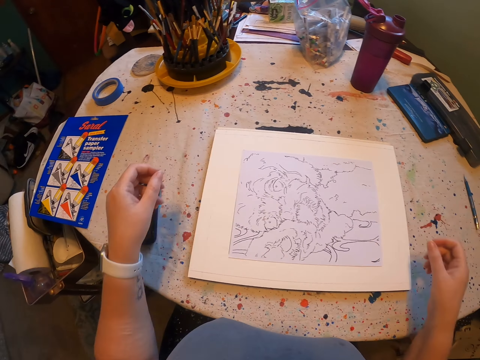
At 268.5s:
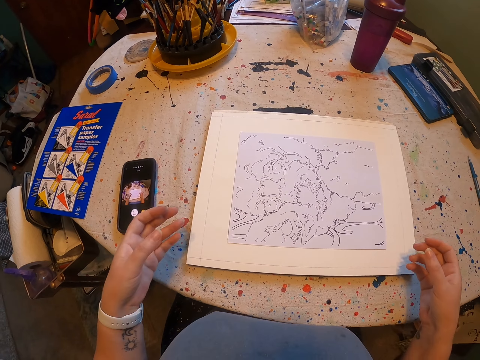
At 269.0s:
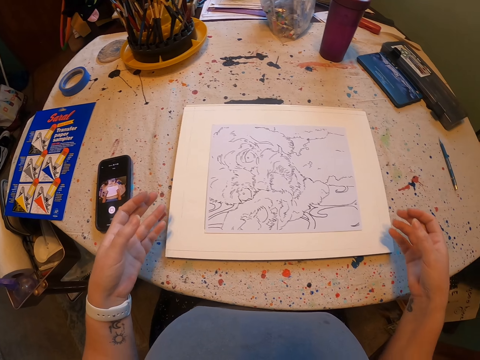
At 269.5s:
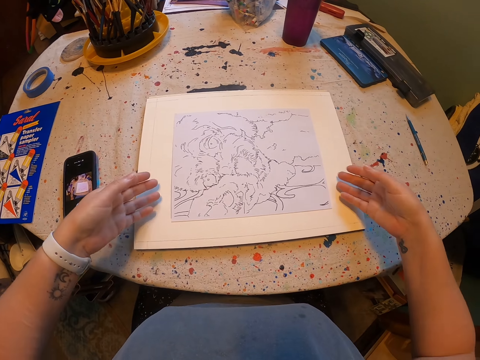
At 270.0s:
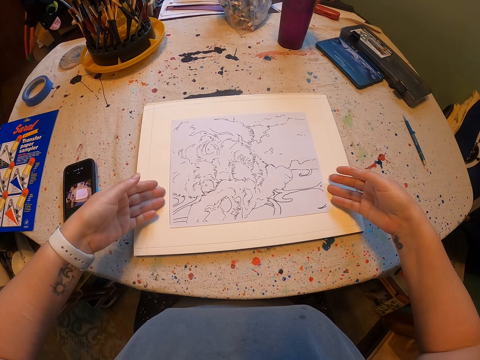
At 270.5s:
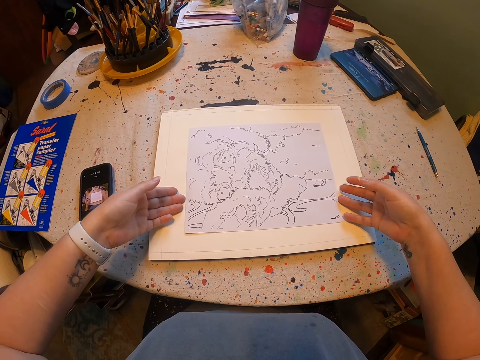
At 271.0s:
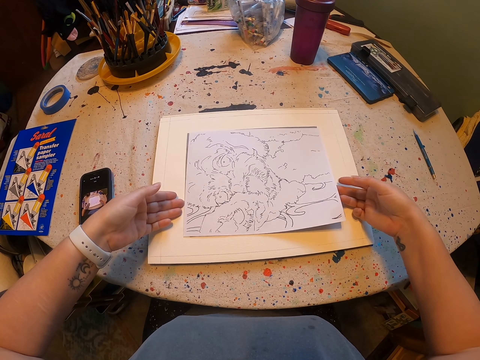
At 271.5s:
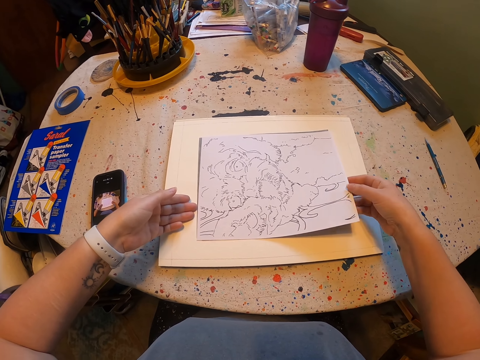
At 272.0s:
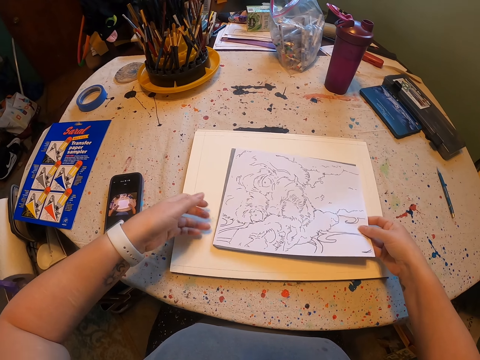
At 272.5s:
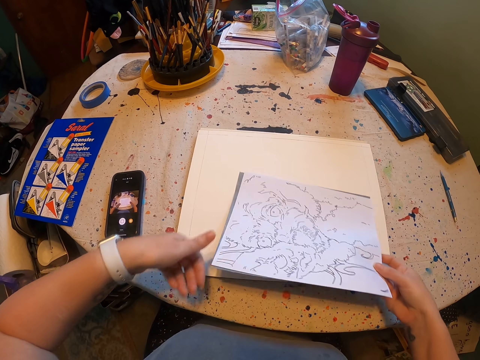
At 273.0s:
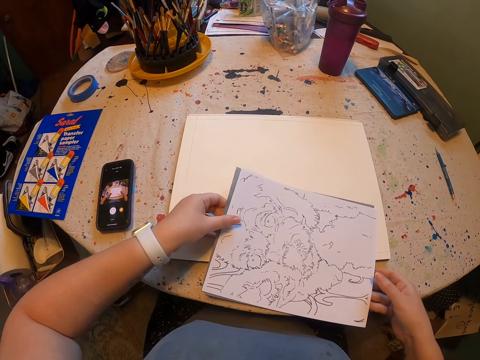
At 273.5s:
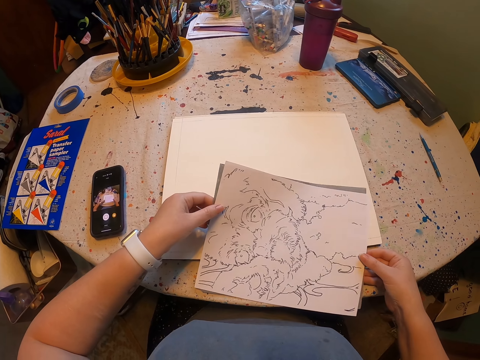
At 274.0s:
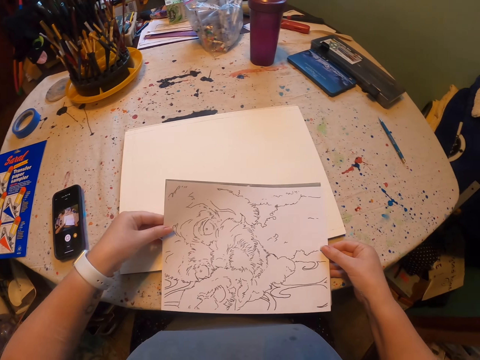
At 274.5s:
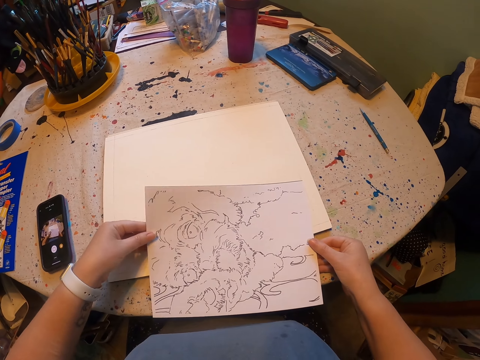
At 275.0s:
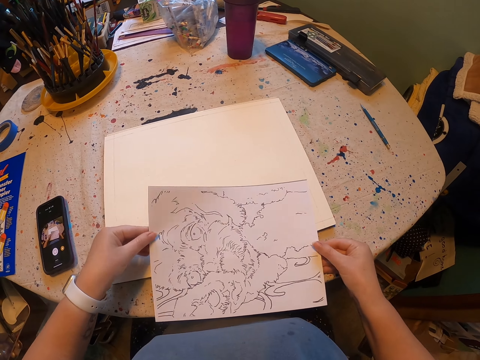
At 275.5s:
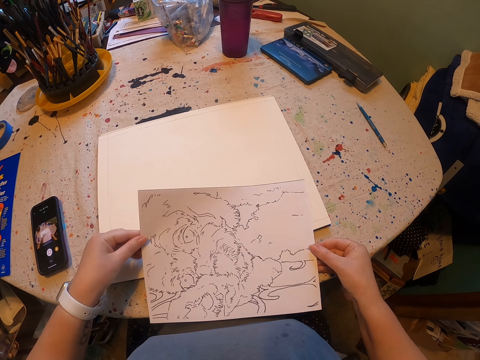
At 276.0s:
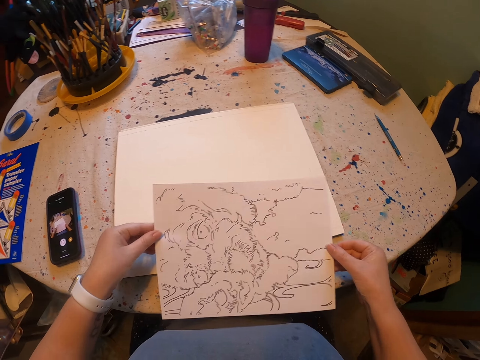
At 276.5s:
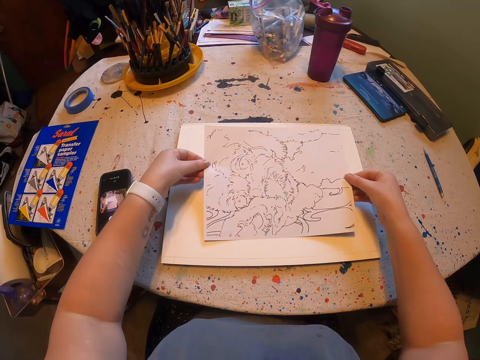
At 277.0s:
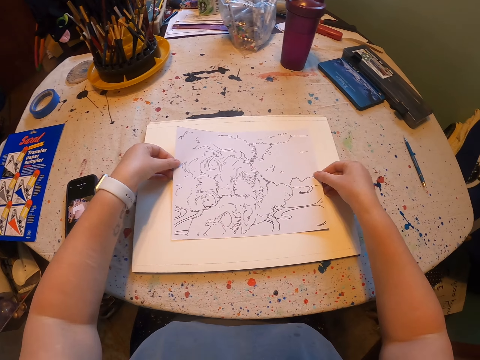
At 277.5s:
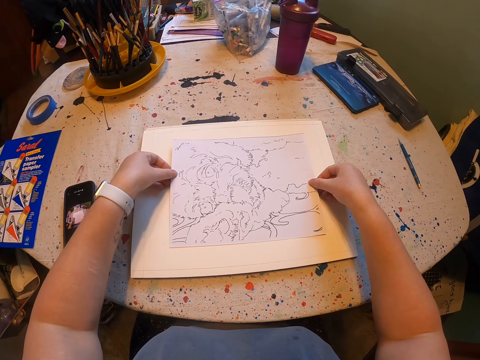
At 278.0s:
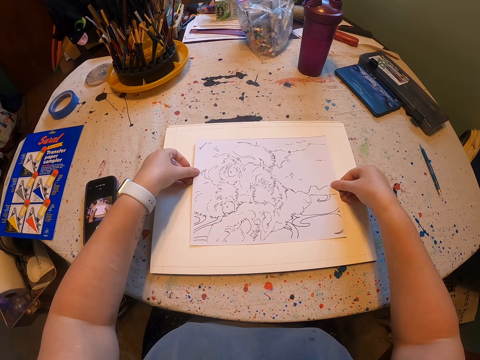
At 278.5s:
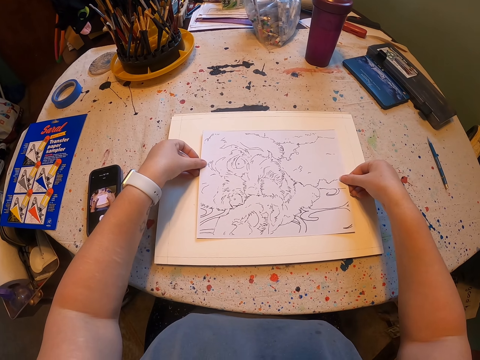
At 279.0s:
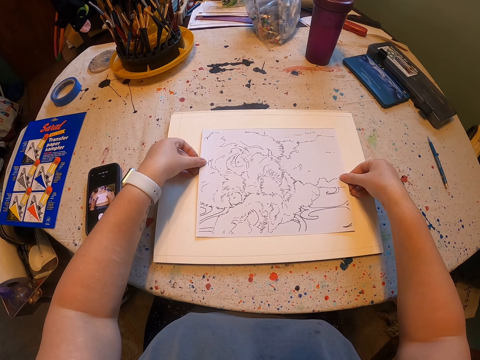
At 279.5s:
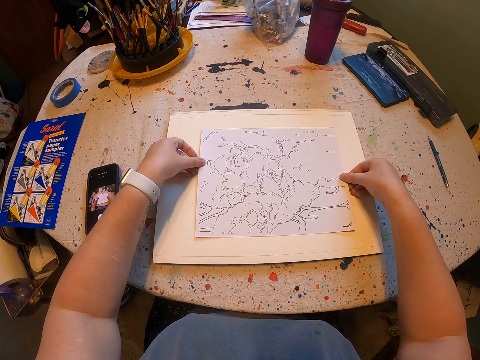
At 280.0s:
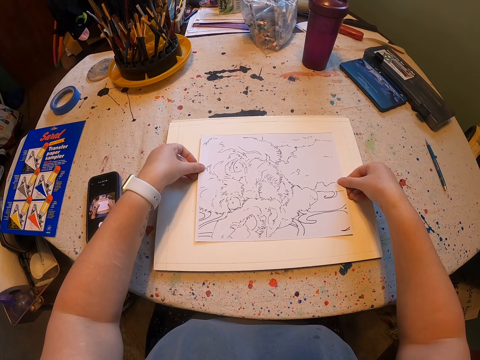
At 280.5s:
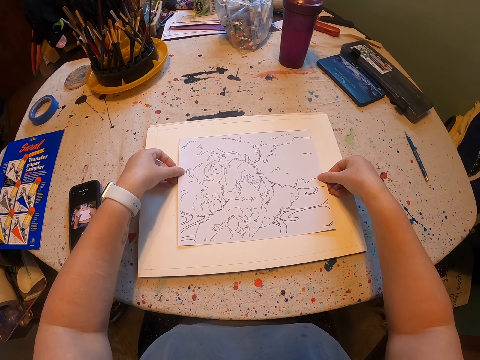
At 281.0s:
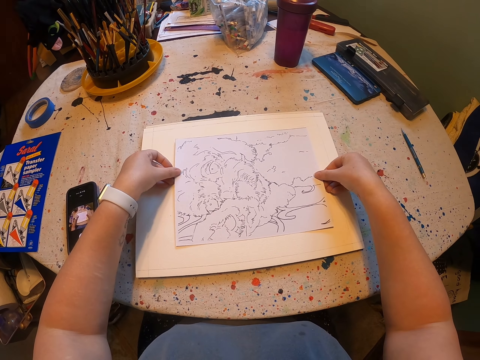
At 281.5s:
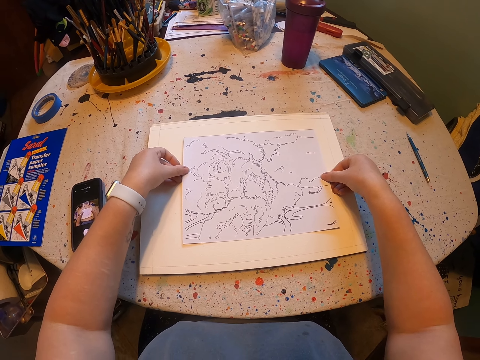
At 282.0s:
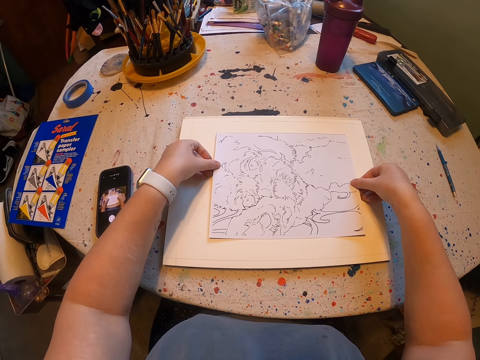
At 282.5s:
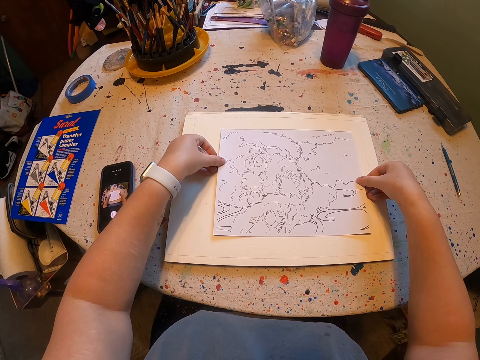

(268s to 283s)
The camera wearer moves hands. They pick up the paint paper. They place the paint paper down.

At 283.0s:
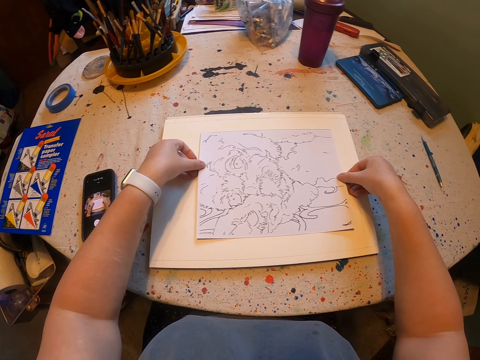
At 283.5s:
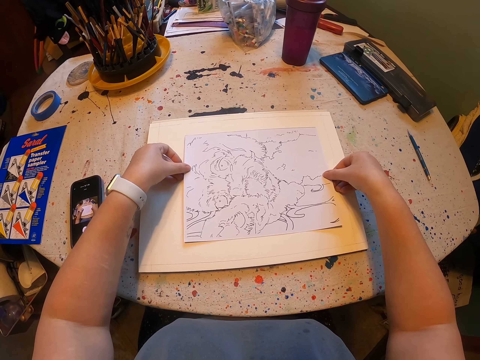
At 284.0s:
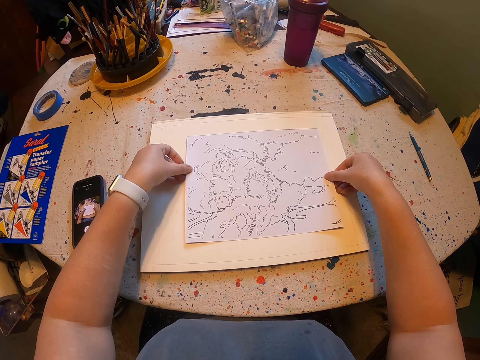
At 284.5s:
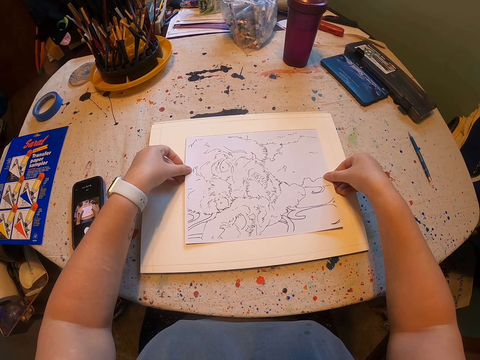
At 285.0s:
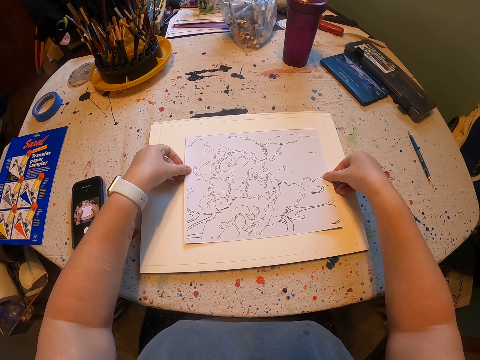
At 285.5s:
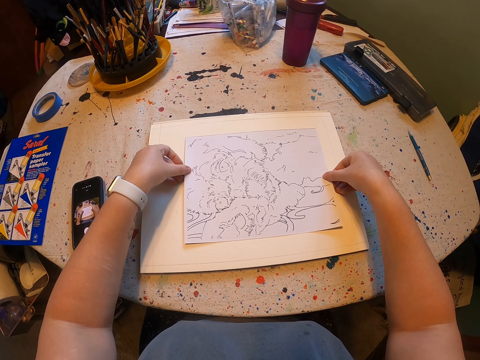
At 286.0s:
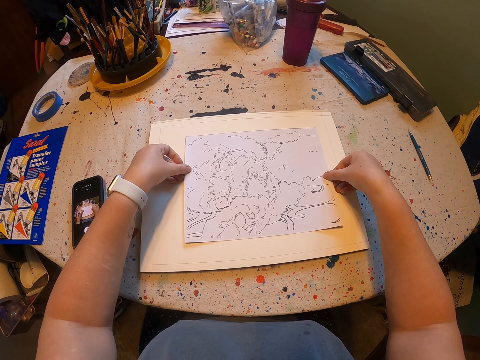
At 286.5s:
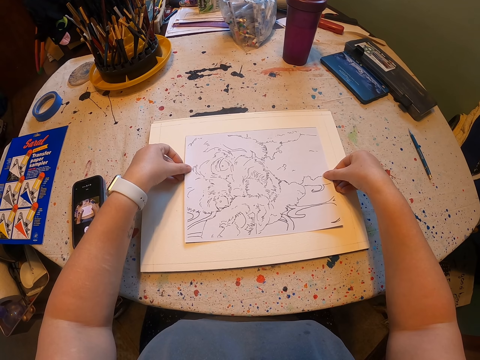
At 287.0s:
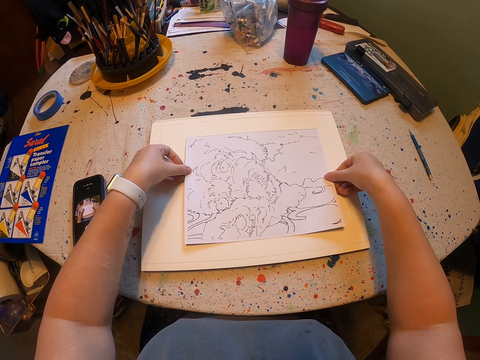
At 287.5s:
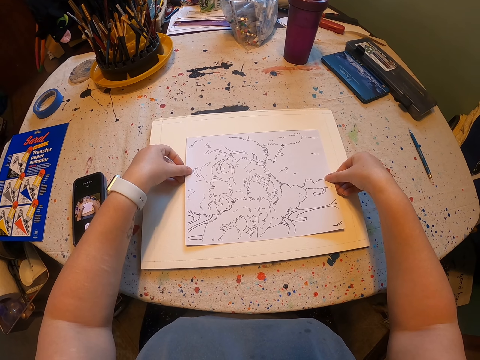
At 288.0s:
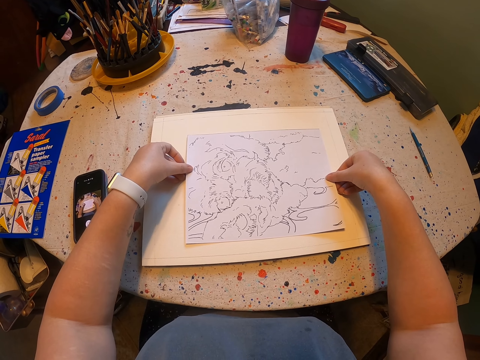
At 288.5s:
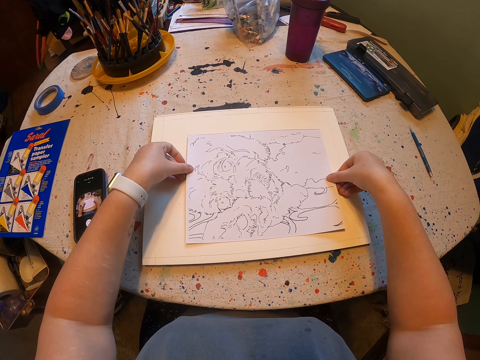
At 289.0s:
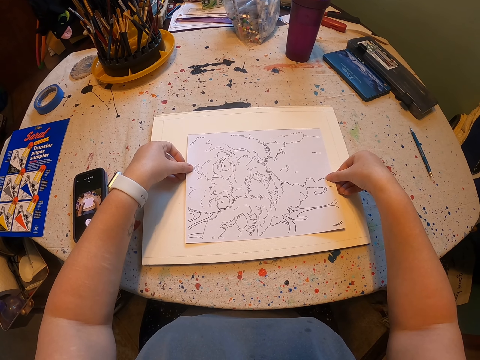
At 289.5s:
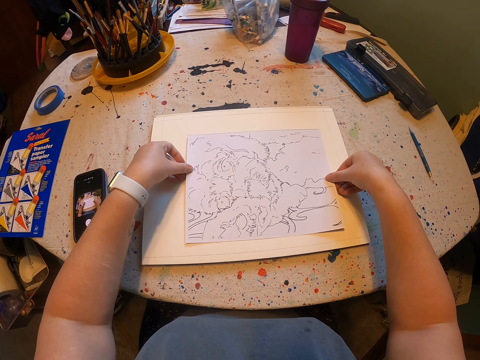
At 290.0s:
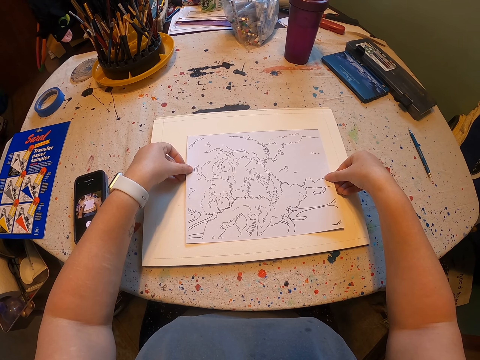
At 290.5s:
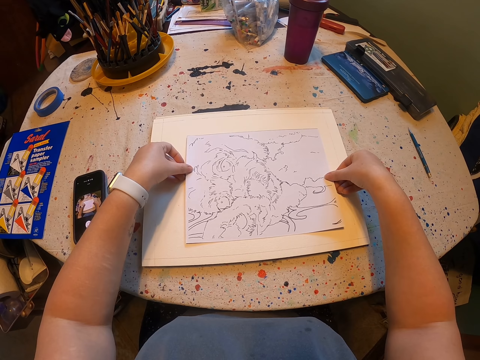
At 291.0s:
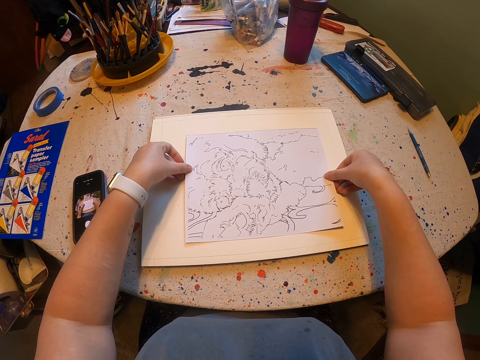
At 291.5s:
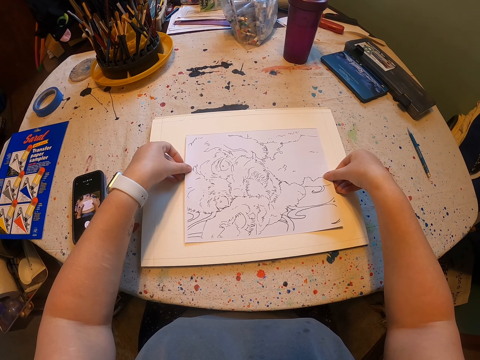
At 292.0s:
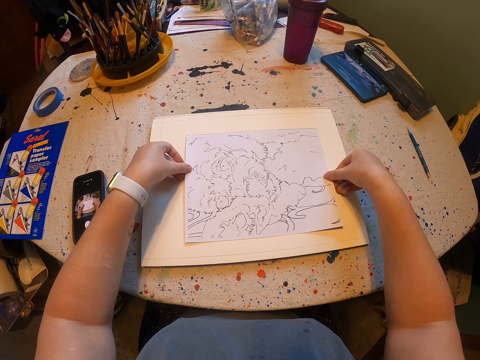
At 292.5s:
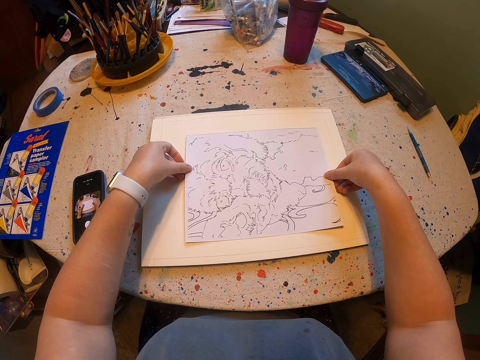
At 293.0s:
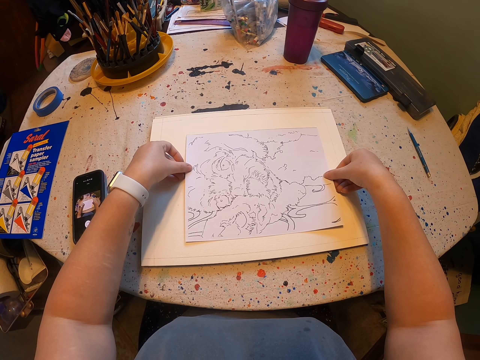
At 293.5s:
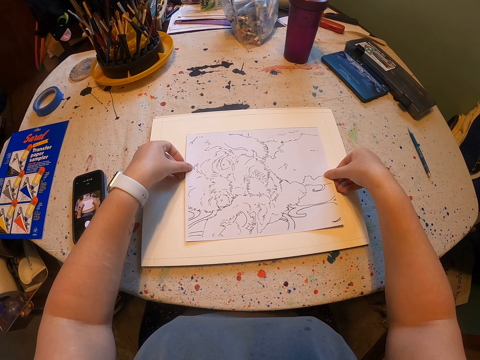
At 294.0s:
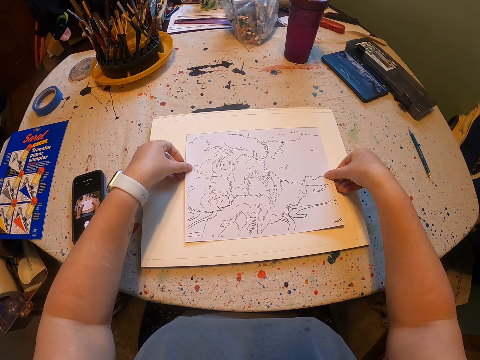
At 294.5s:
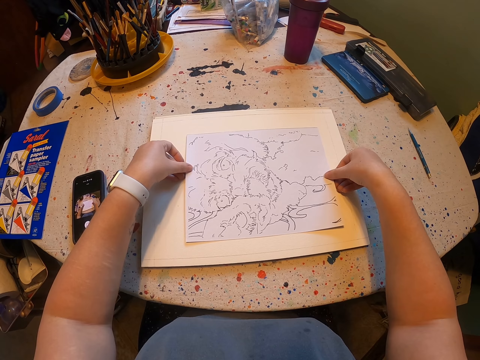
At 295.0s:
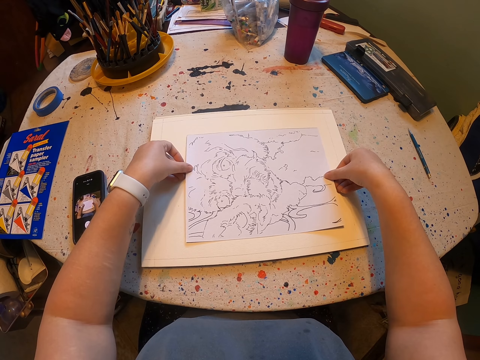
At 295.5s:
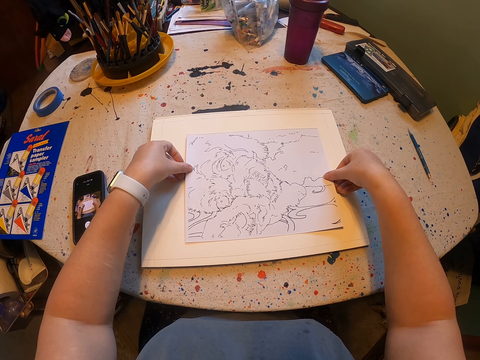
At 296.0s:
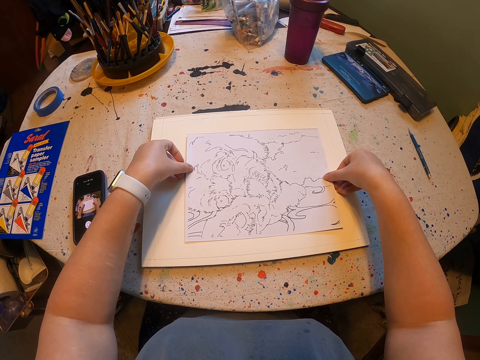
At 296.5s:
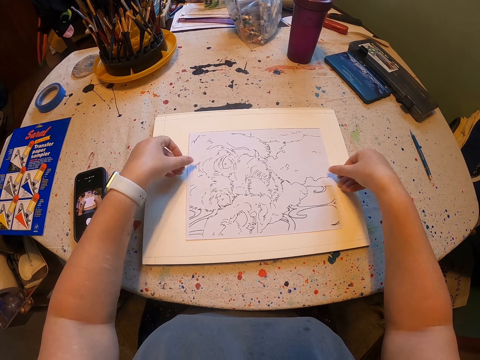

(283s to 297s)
The camera wearer holds the paint paper.
